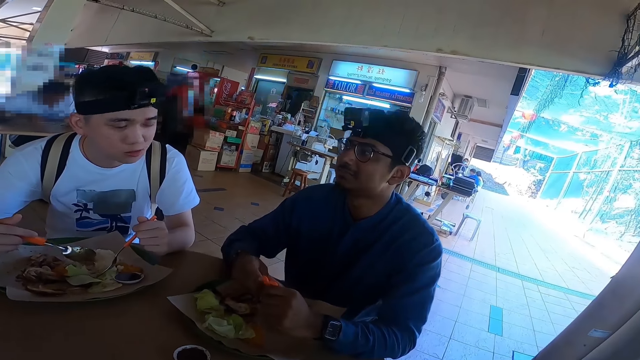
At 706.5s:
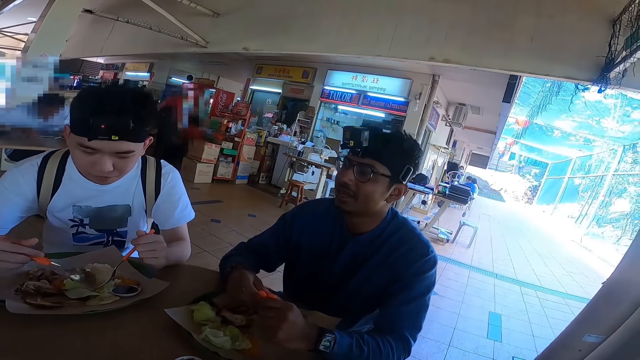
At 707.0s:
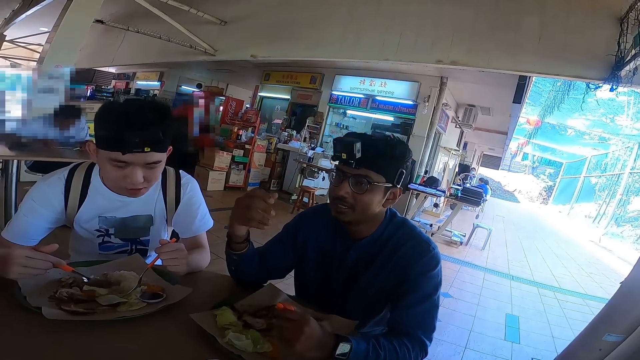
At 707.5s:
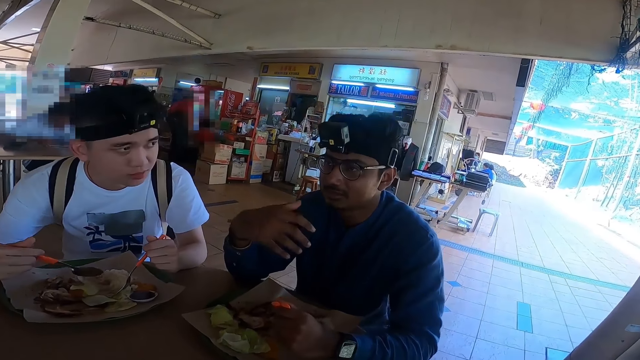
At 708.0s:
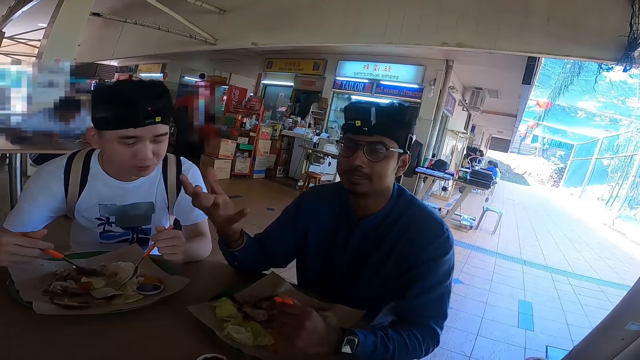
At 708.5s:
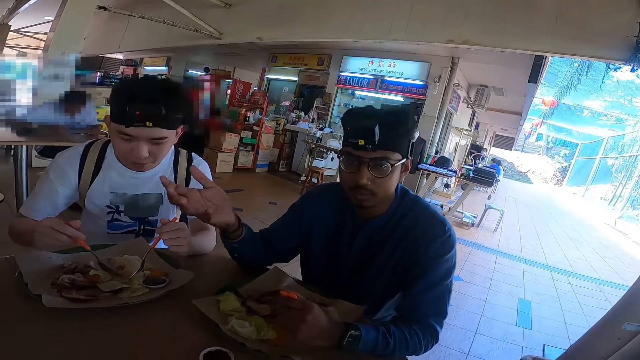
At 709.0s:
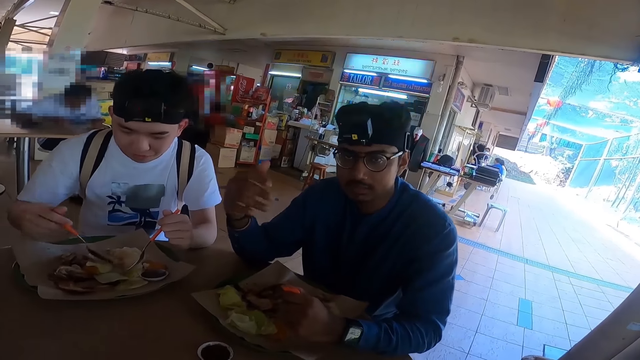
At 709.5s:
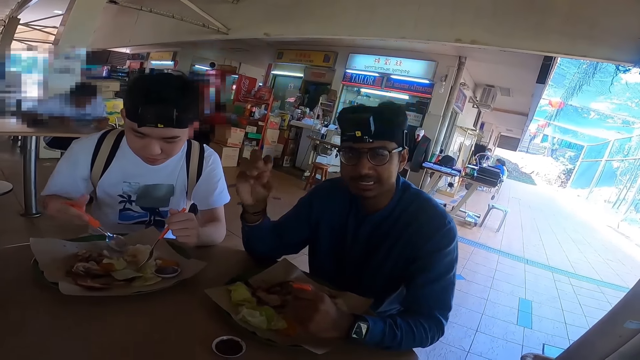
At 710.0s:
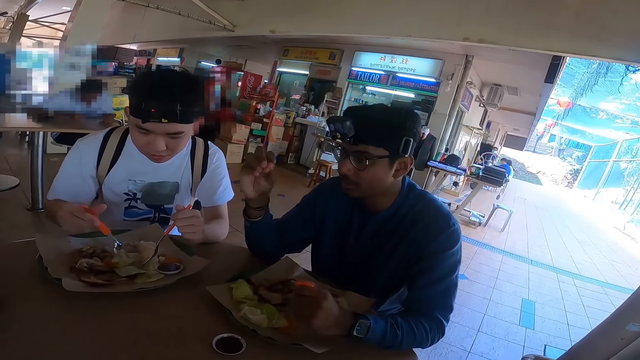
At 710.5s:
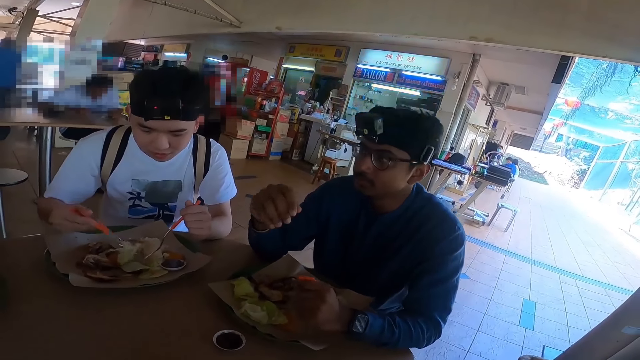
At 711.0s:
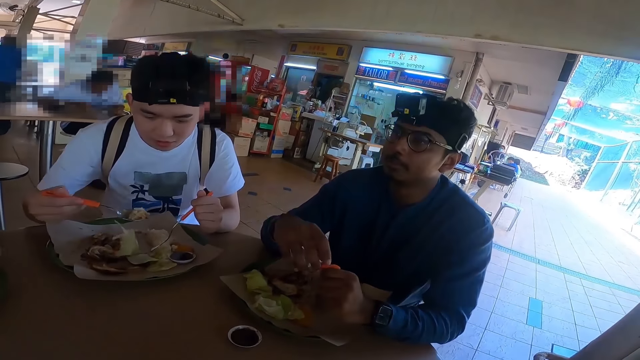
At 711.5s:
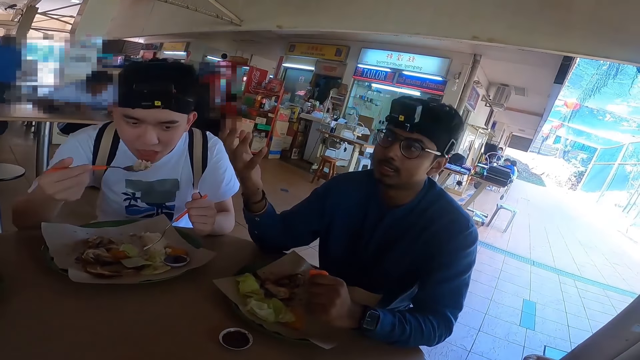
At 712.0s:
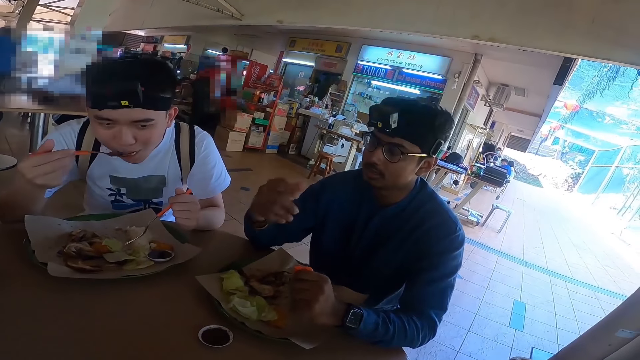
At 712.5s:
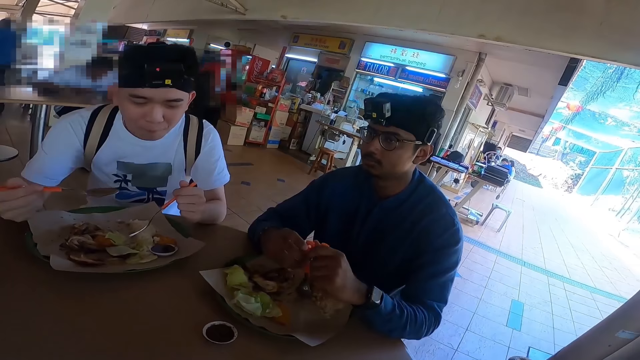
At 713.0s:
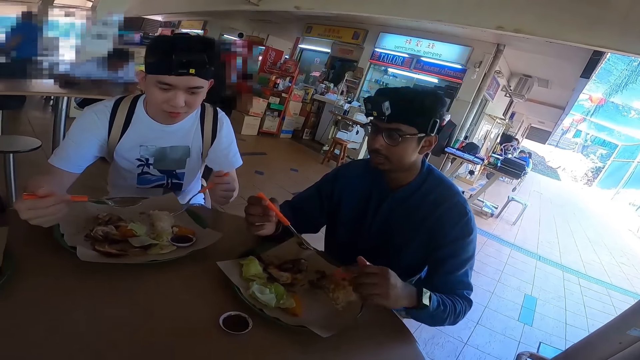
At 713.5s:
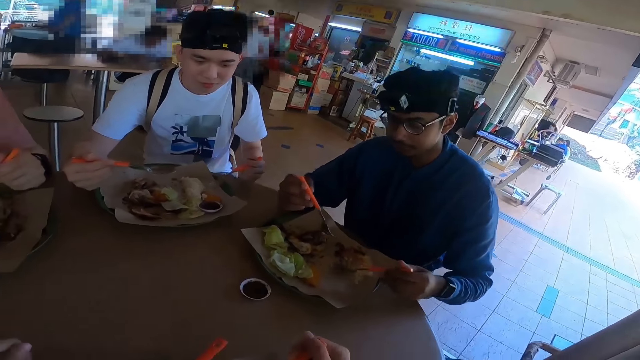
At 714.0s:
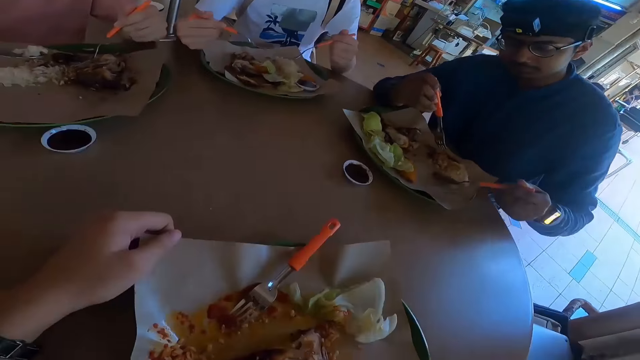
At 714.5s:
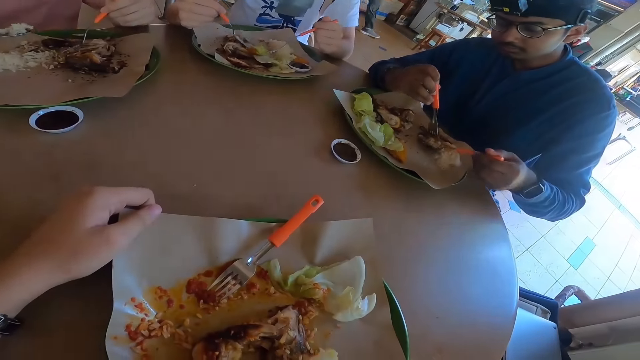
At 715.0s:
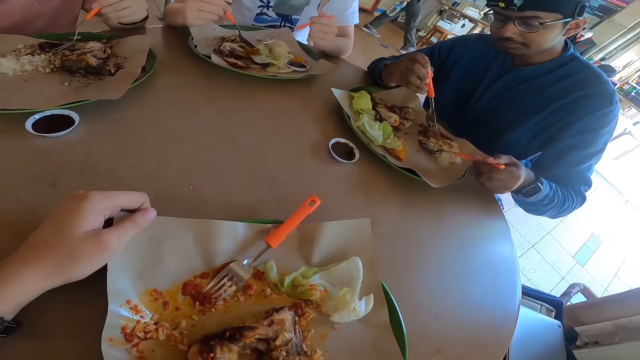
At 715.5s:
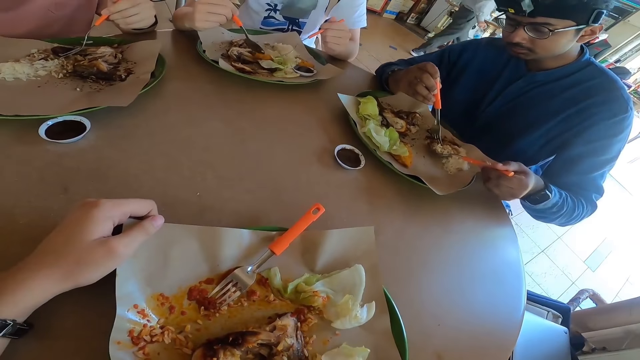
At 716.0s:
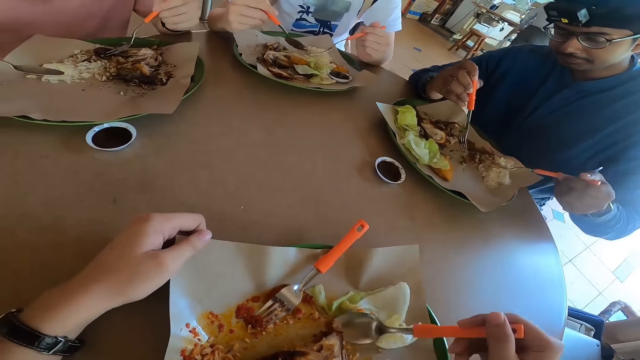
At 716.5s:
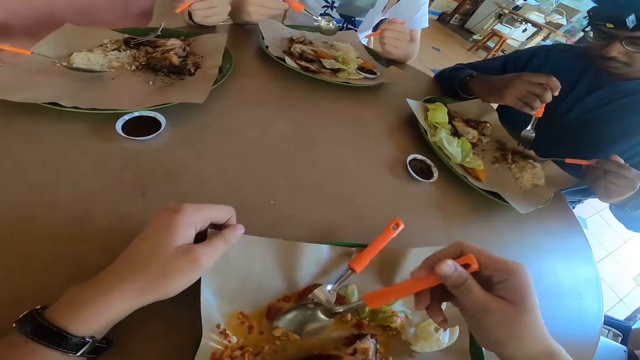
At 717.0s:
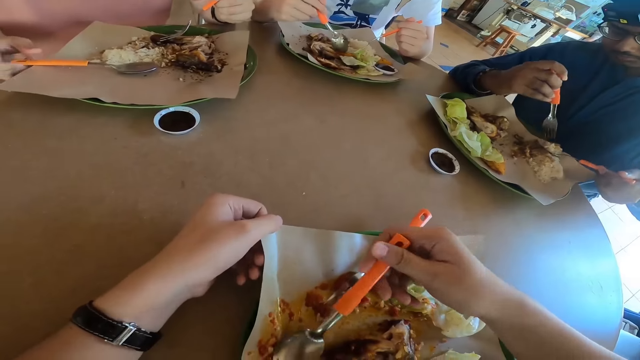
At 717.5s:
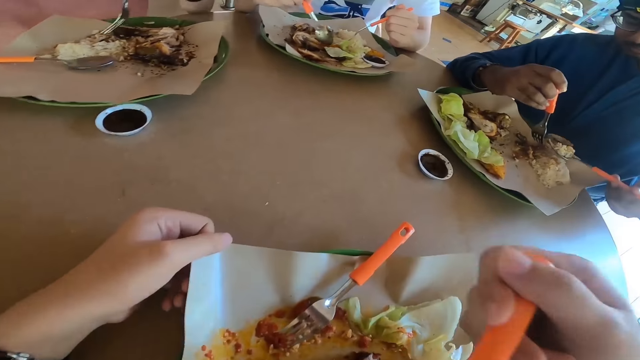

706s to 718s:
A man eats the food. Another man eats the food.

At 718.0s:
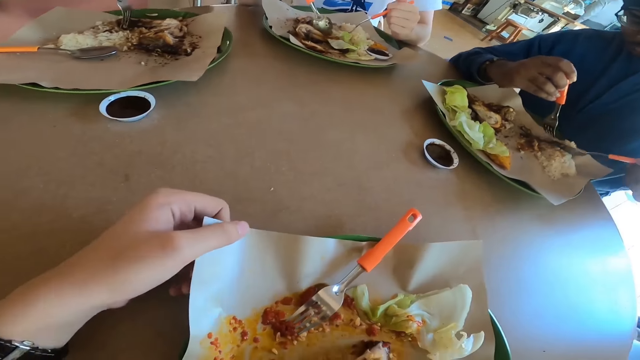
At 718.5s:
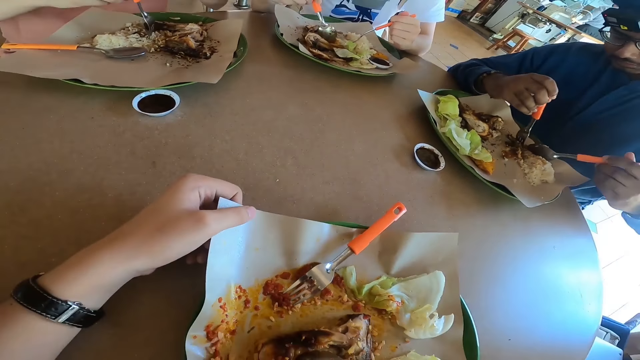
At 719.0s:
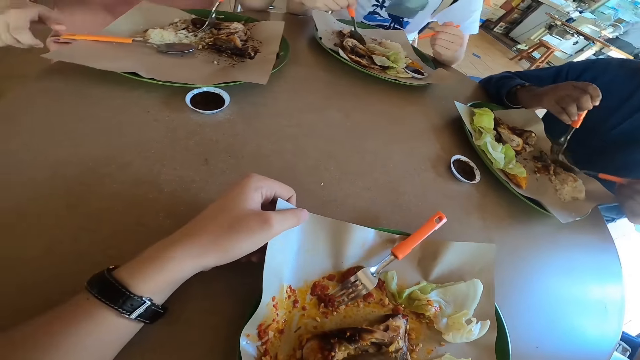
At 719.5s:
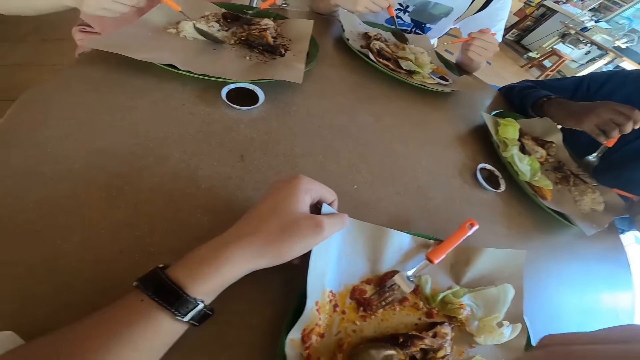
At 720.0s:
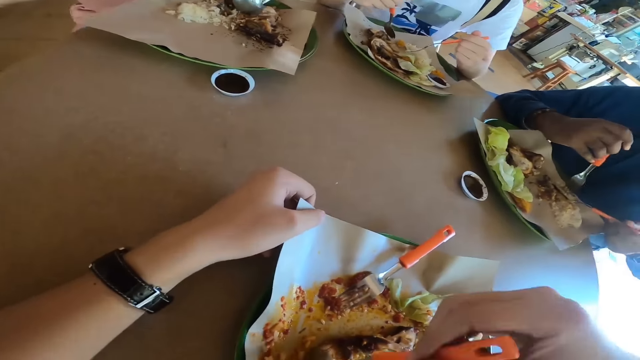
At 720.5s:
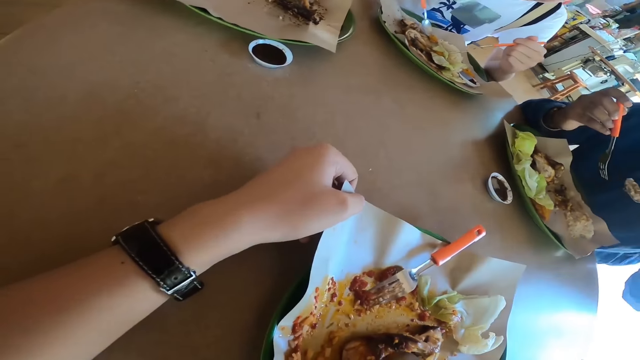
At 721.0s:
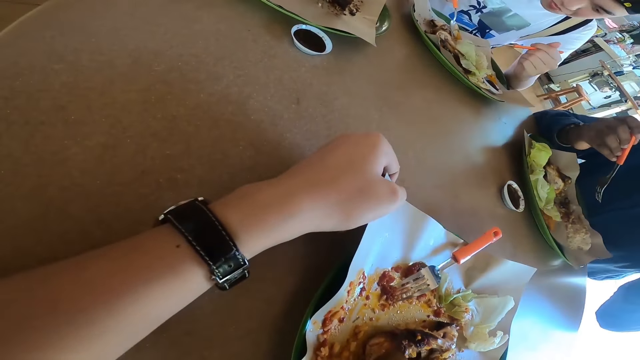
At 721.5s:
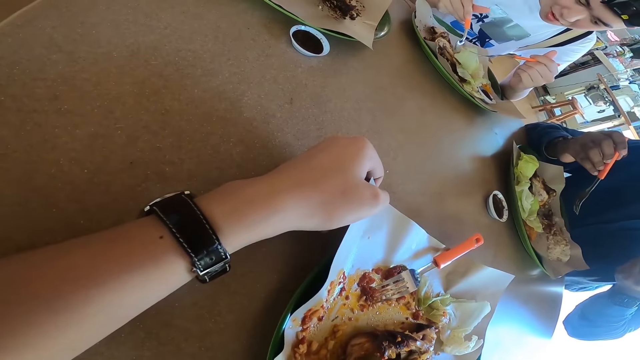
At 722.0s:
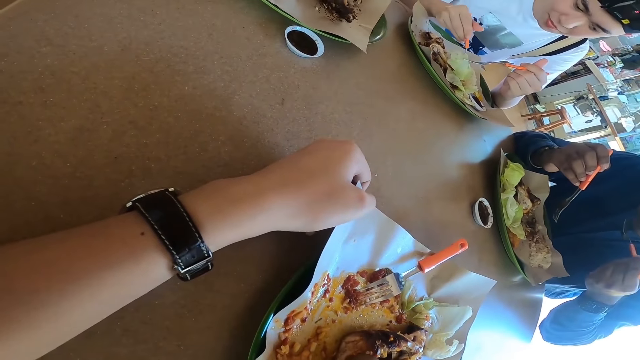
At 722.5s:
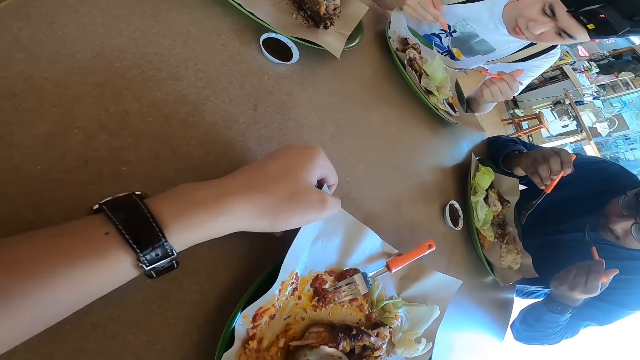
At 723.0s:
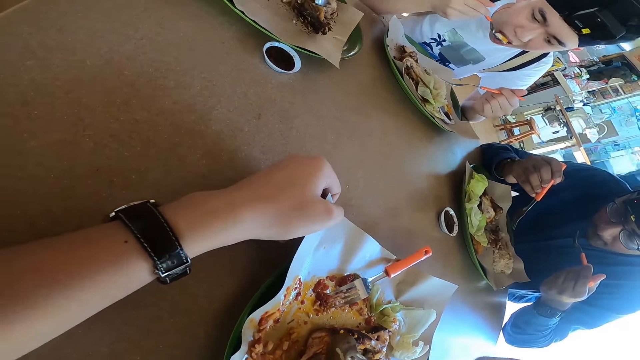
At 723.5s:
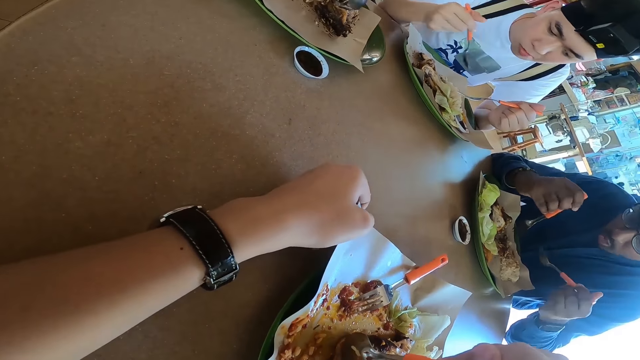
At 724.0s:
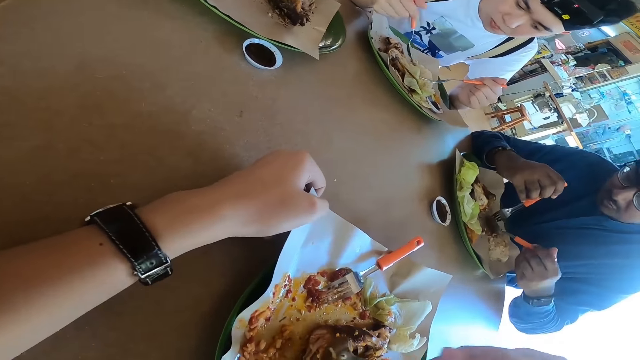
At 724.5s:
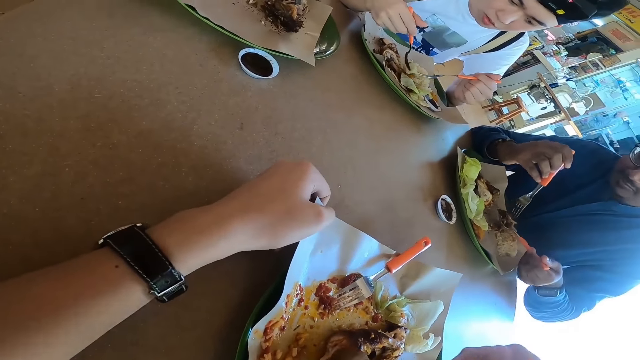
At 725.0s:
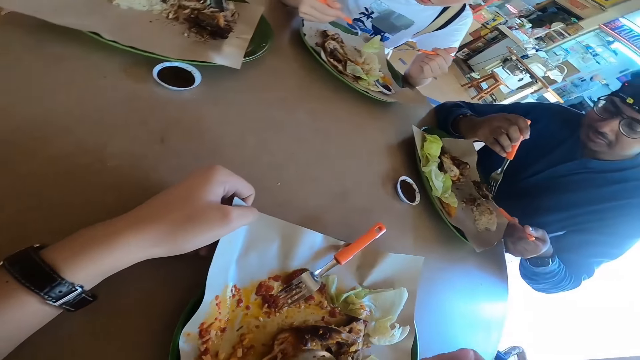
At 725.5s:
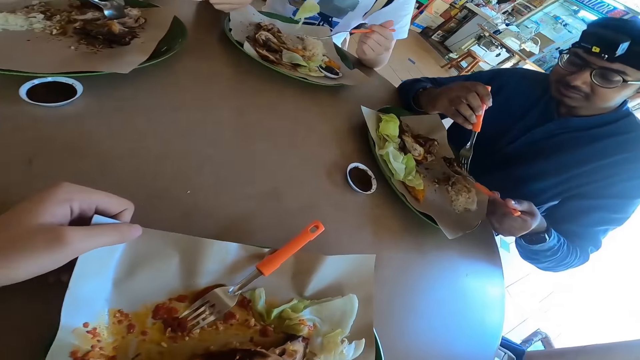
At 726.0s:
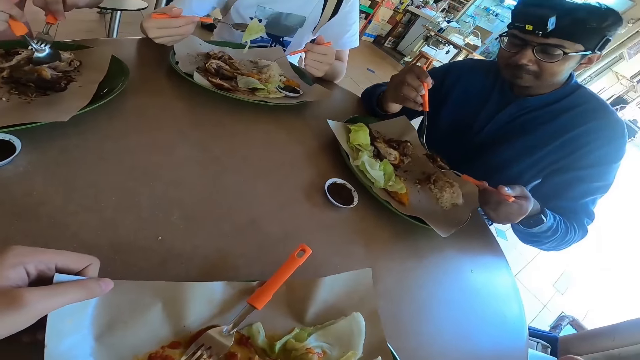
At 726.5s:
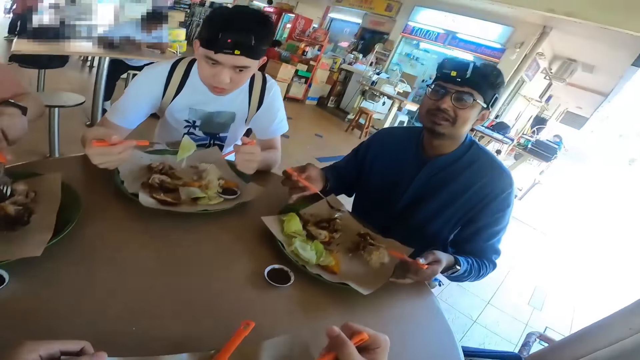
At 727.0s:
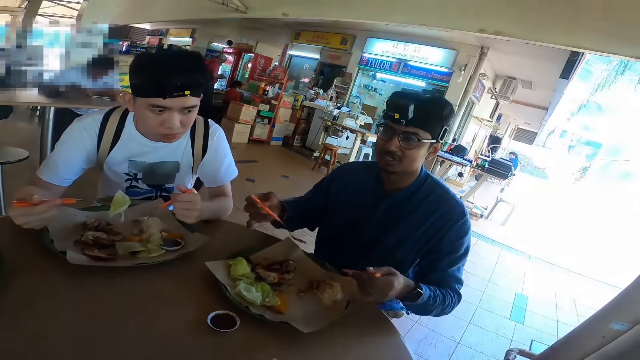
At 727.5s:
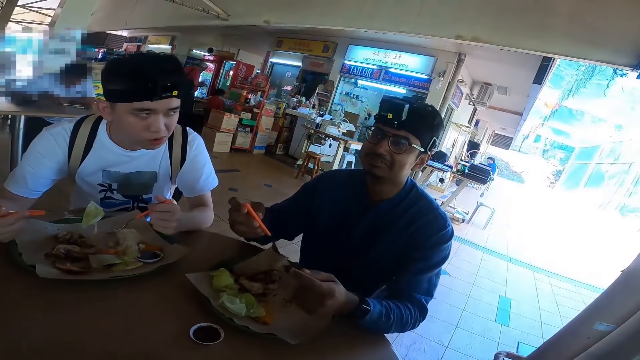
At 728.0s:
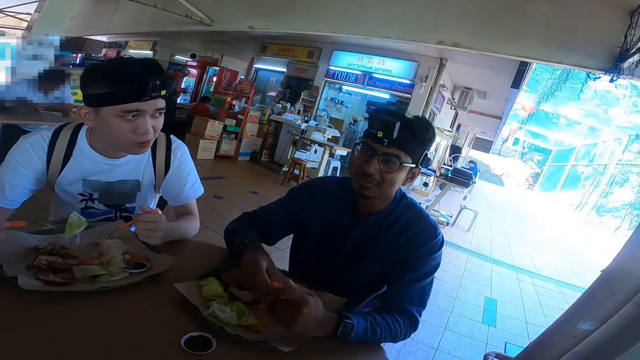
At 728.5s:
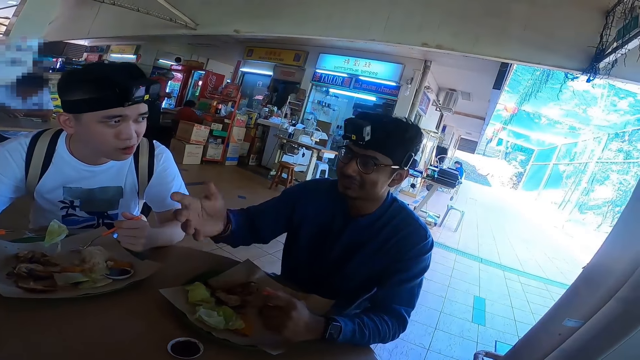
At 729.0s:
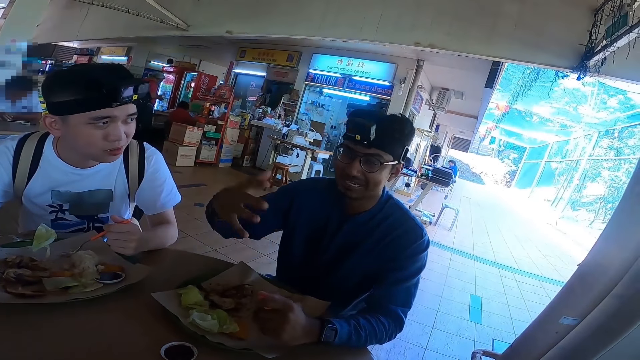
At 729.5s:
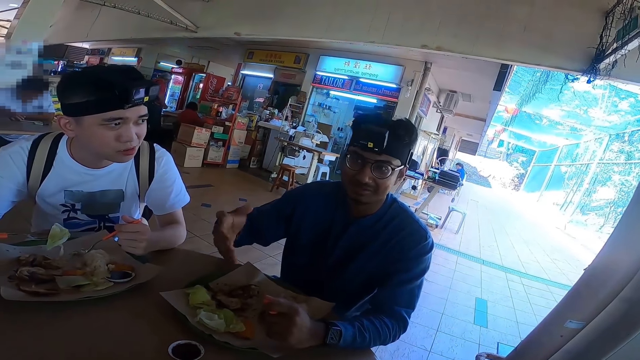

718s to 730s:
A man eats the food. The camera wearer eats the food. The man talks.
